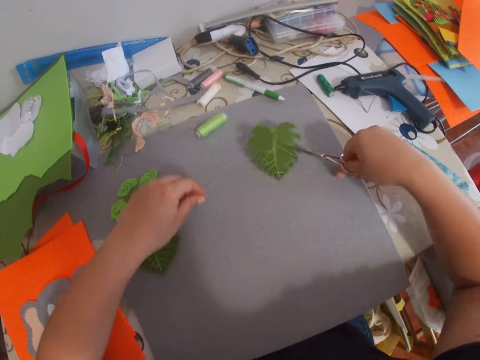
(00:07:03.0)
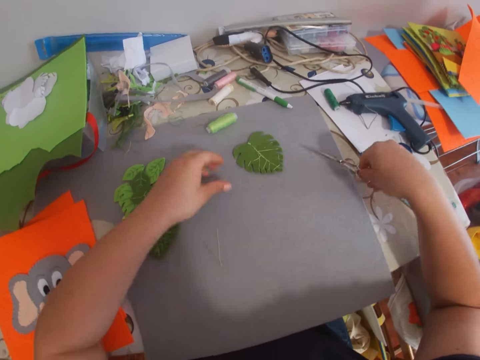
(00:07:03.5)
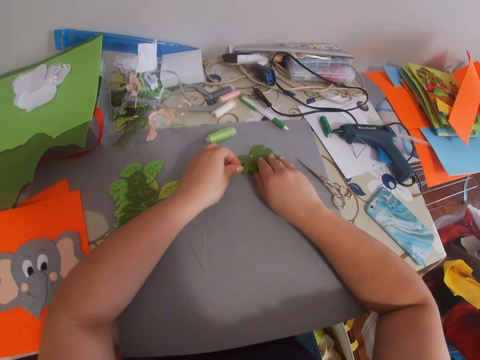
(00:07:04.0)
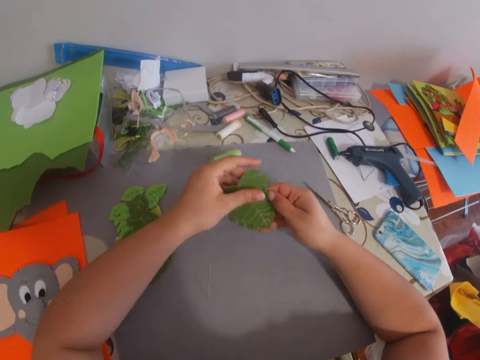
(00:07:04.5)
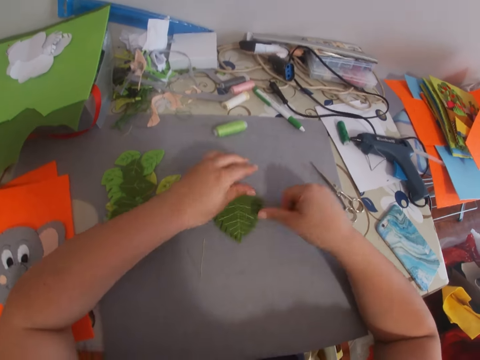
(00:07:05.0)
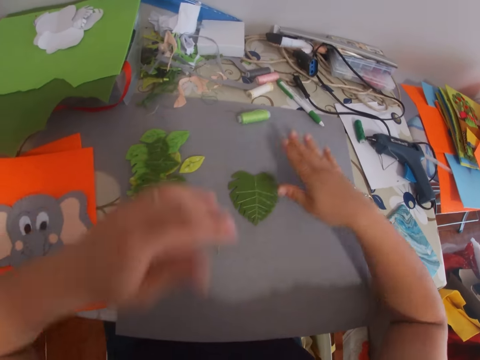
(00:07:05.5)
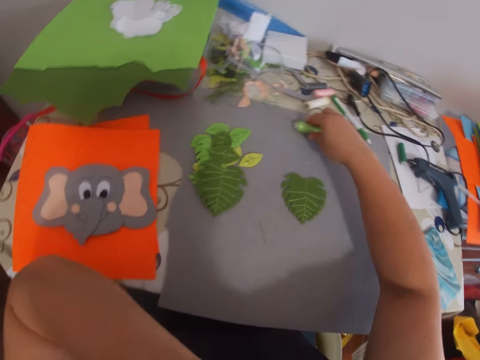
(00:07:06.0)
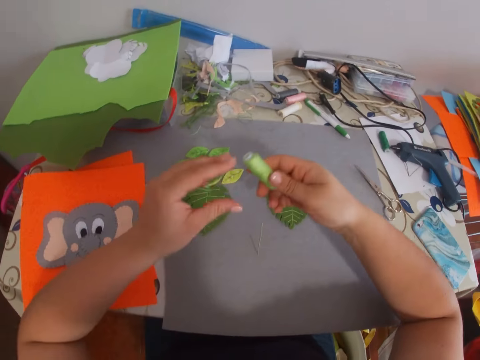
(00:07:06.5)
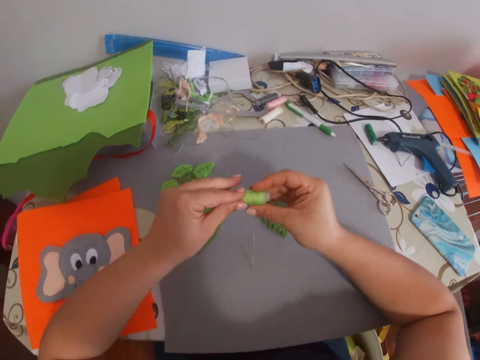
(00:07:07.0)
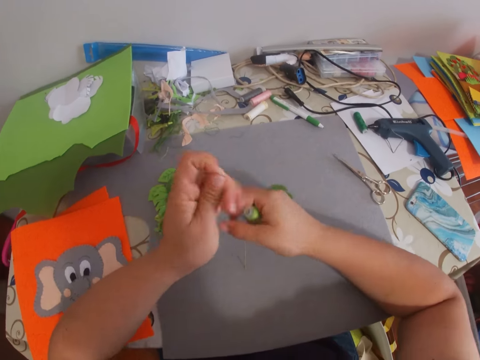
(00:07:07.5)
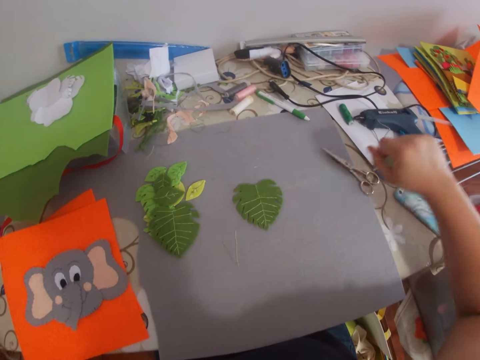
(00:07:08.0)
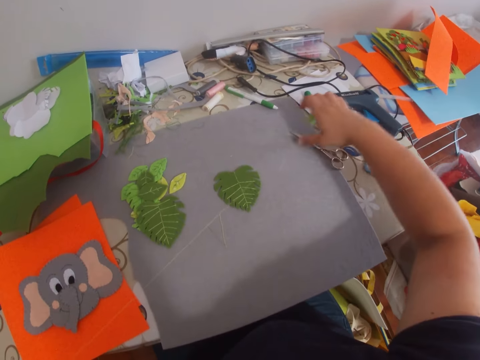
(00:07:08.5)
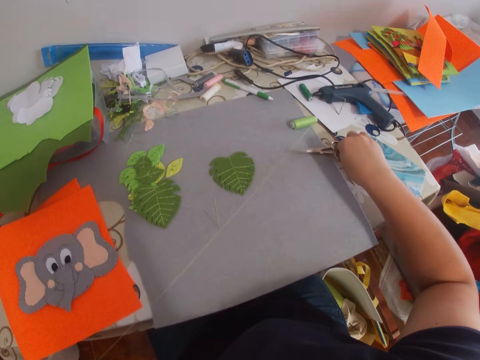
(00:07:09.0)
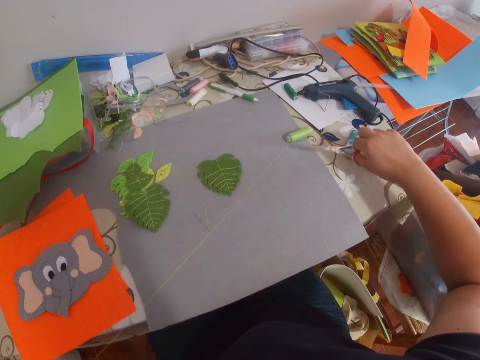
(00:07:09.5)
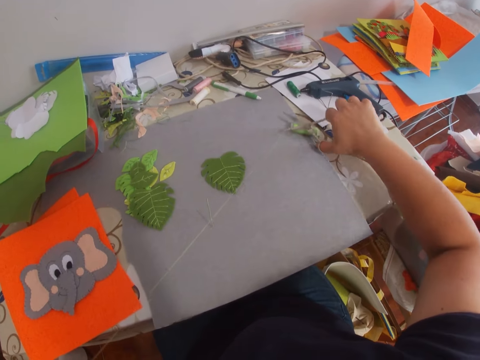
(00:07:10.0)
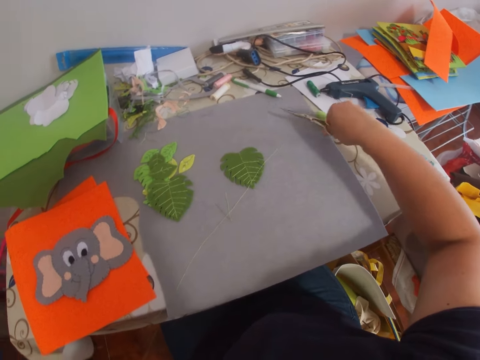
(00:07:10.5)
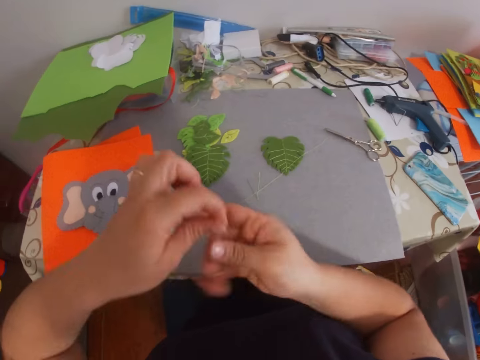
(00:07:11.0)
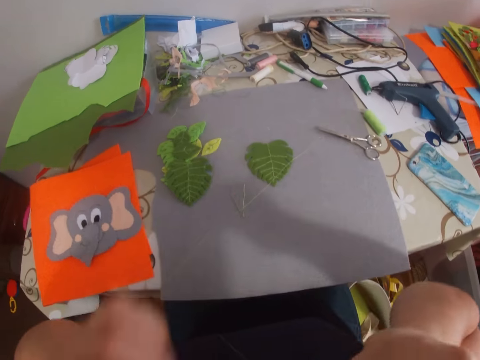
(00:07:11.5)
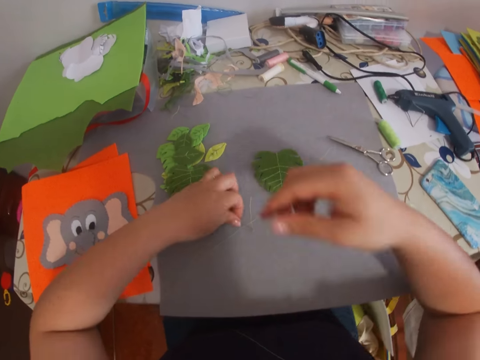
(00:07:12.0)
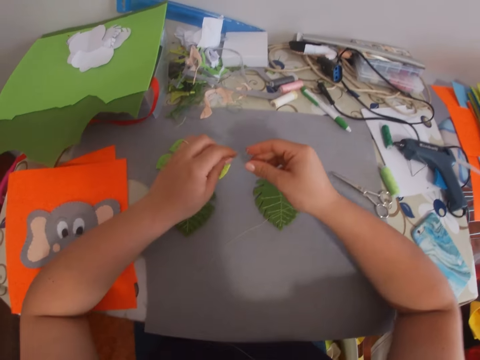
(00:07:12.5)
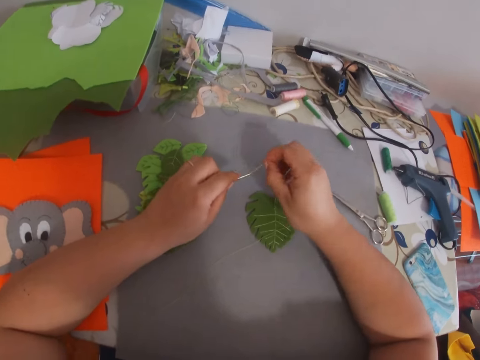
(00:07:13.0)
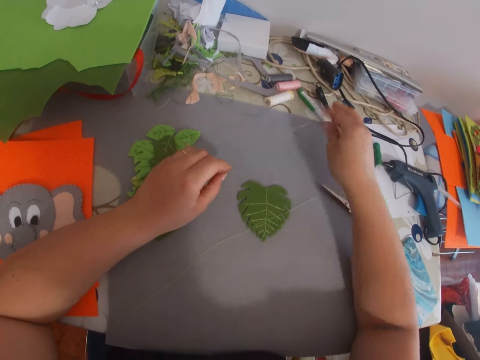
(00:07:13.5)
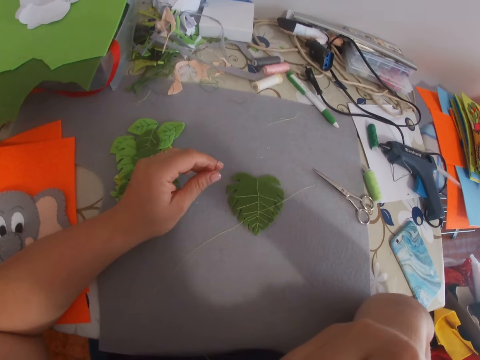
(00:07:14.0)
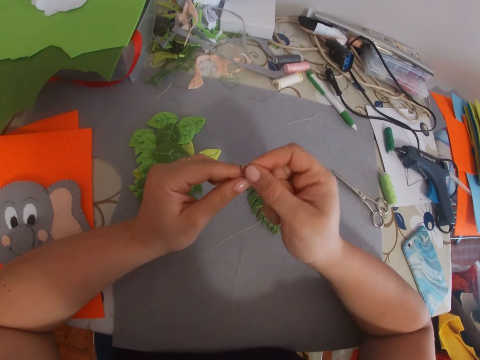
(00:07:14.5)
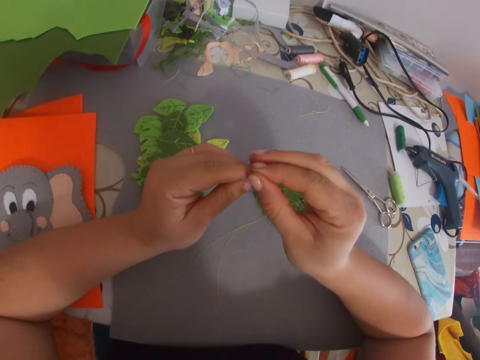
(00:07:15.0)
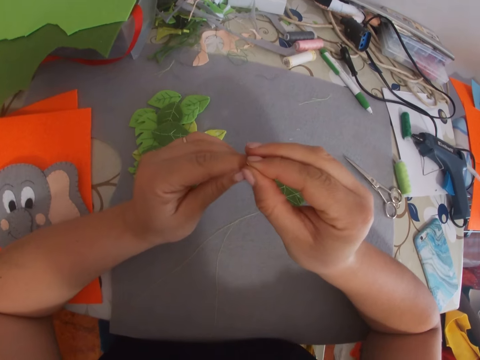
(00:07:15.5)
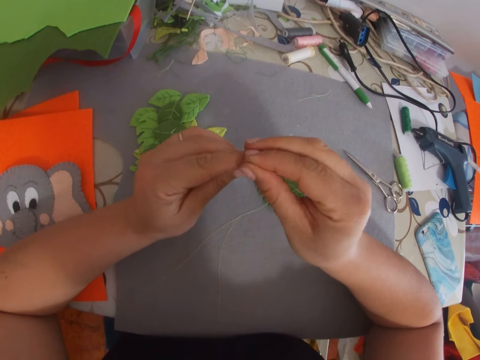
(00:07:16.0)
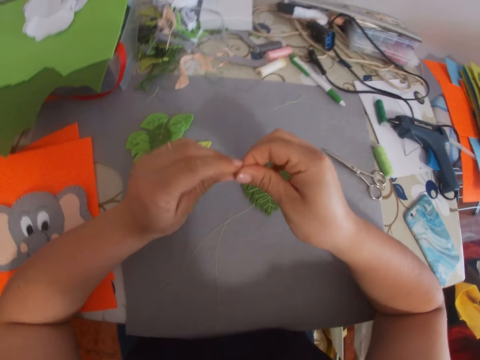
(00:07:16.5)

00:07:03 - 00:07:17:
The camera wearer cuts the thread on the craft work. They pick the craft work from the table, align the craft work, and put the craft work on the table. They pick a thread from the table. They pull out the thread. They pick the pair of scissors from the table. They cut the thread. They hold the thread. They pick a needle from the table. They pull out the thread. They touch the face. They put the thread in the needle.

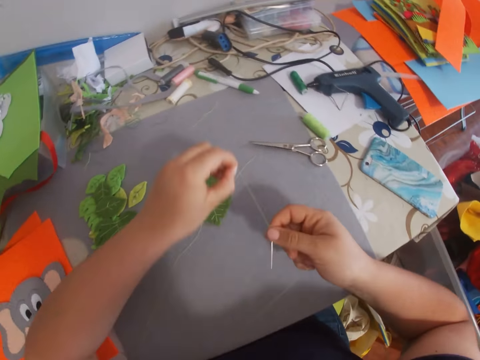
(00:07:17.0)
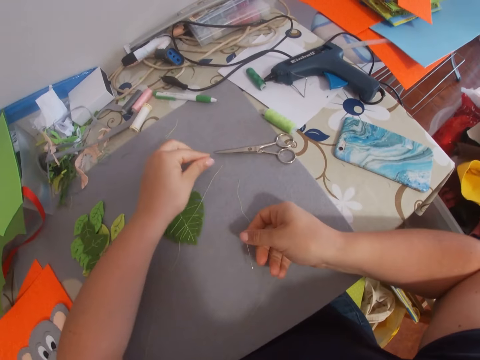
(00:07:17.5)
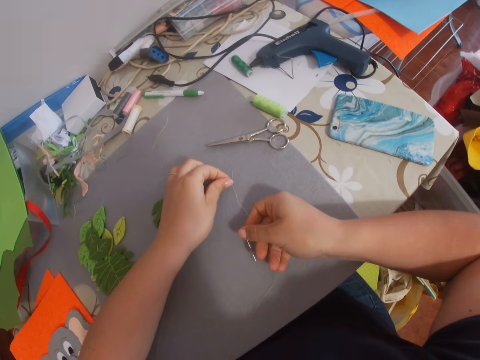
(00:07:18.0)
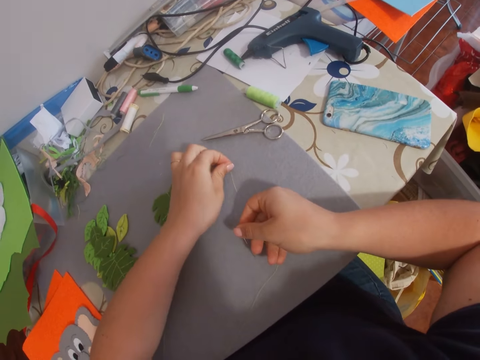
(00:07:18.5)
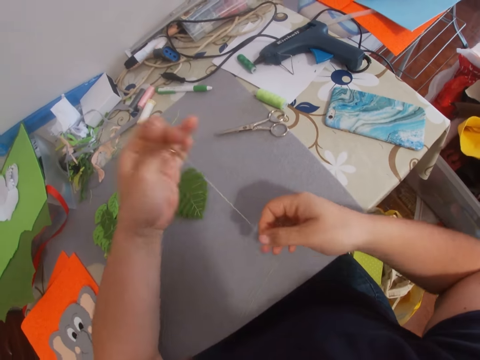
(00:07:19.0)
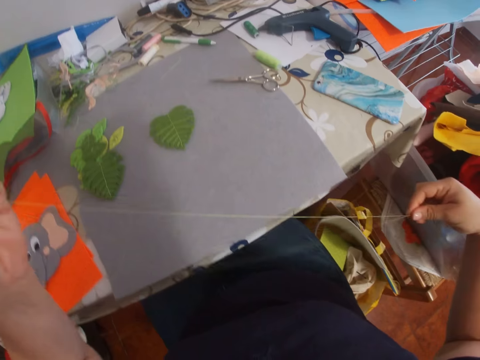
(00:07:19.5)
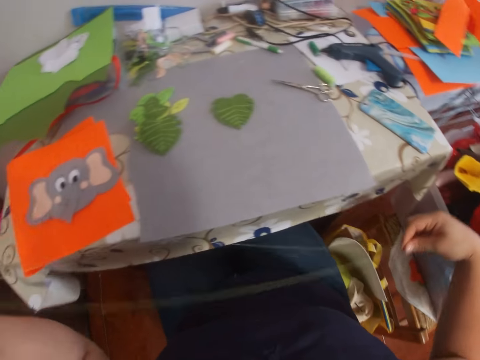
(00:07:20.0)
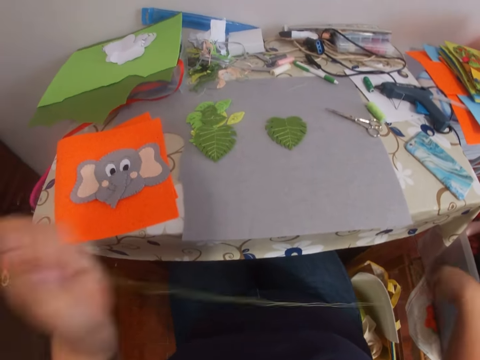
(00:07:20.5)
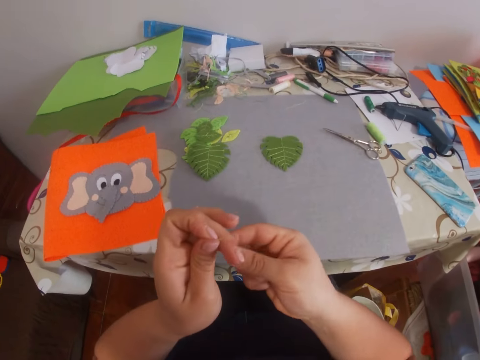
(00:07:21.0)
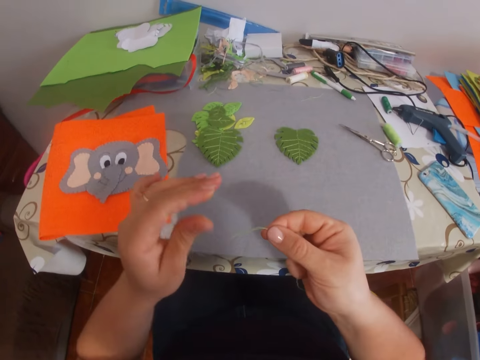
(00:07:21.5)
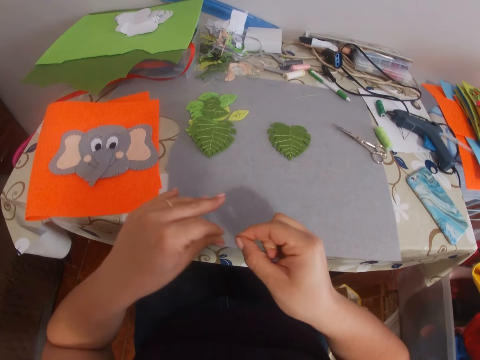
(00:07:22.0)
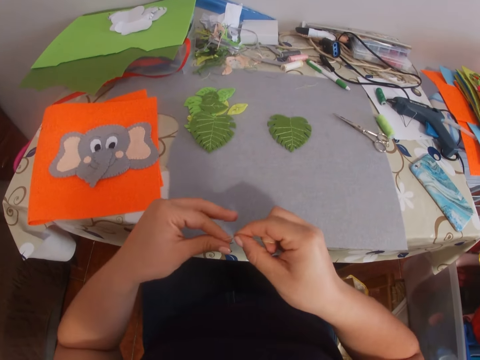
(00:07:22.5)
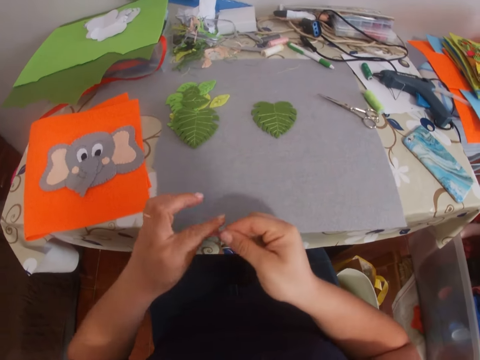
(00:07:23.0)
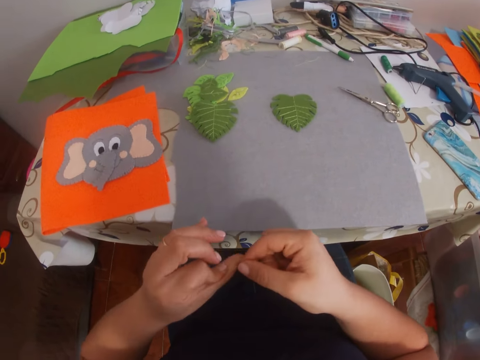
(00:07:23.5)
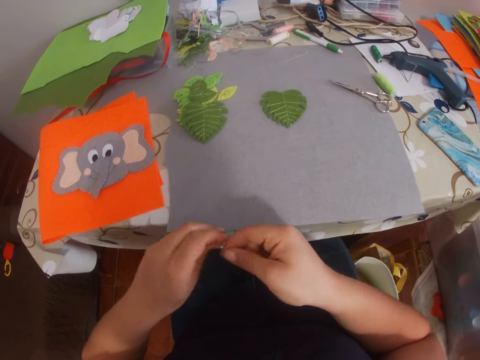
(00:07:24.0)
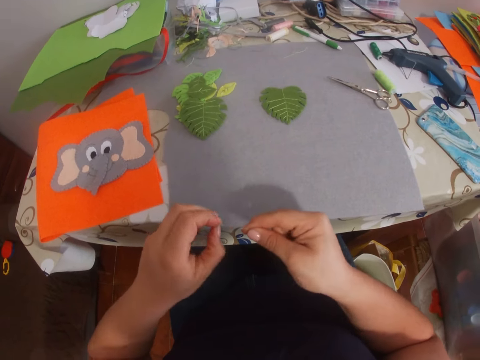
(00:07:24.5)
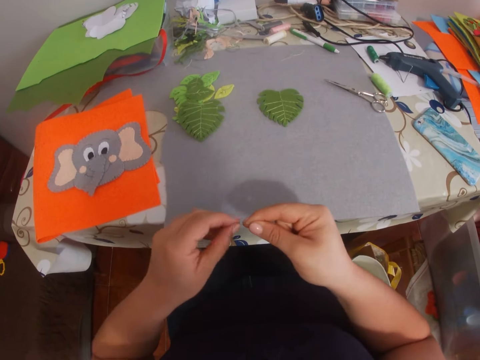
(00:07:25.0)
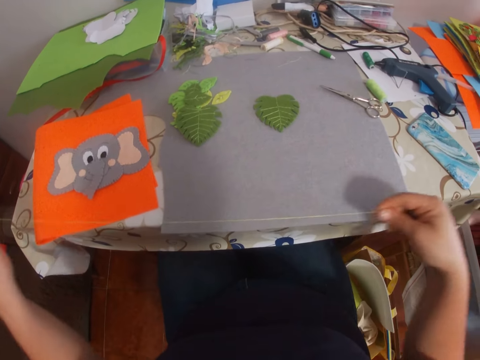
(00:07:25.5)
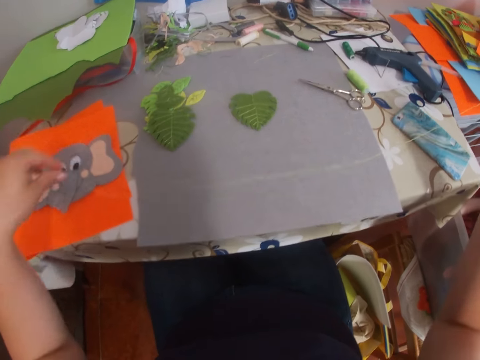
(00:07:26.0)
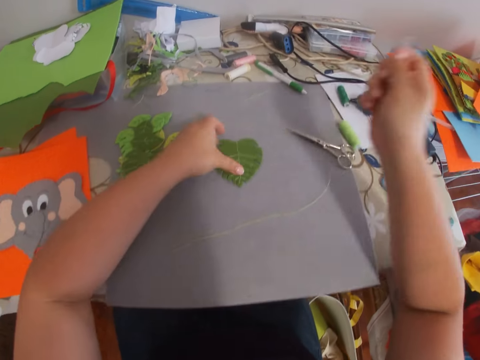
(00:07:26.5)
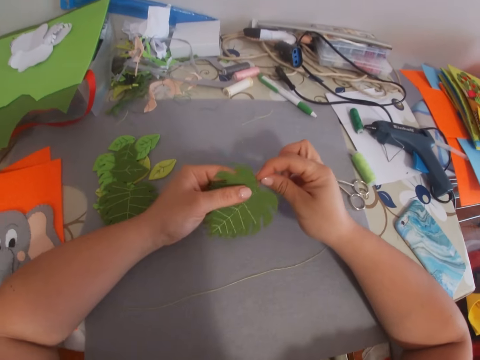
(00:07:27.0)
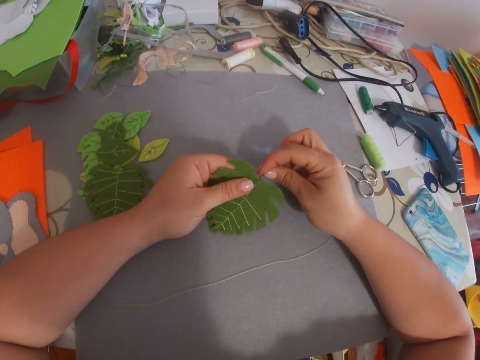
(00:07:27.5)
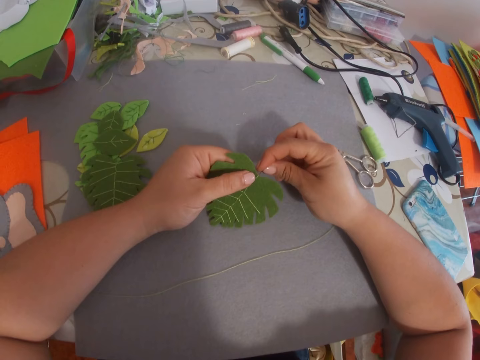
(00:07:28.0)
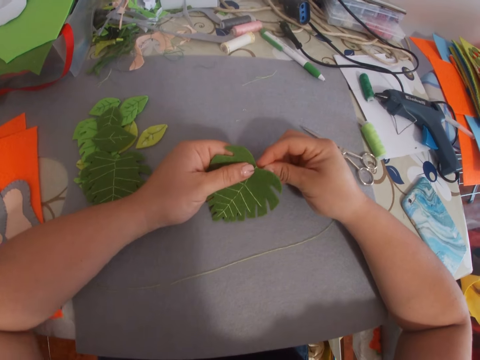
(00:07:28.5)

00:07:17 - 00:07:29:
The camera wearer pulls out the thread. They put the thread on the table. They hold the thread and the needle. They tie the edge of the thread. They pick the craft work from the table. They sew the decorated flower paper.
